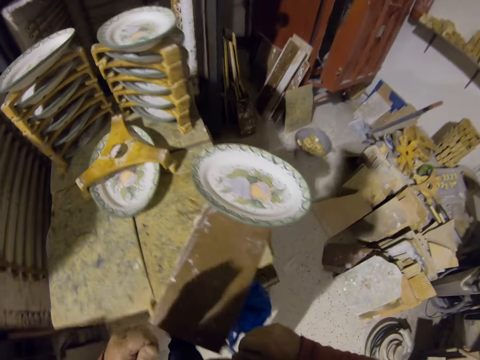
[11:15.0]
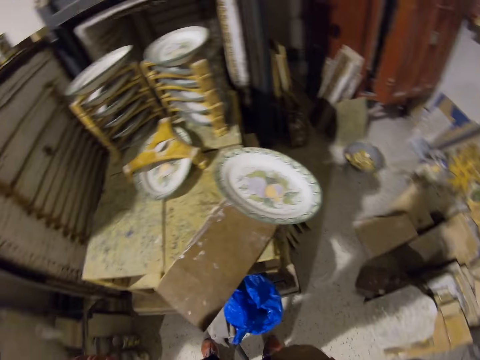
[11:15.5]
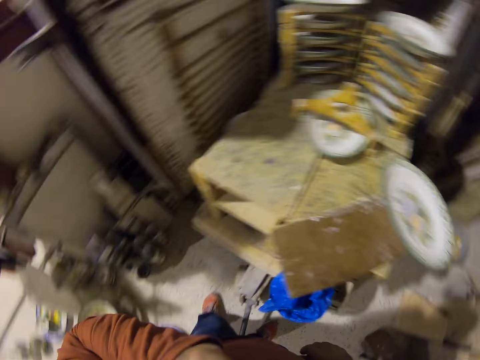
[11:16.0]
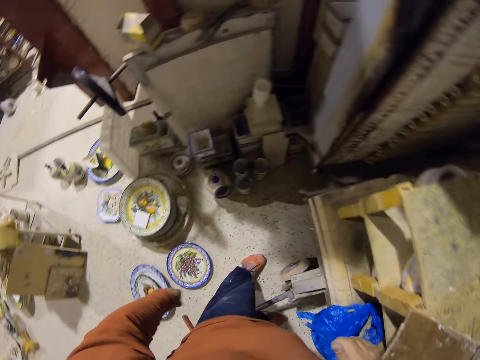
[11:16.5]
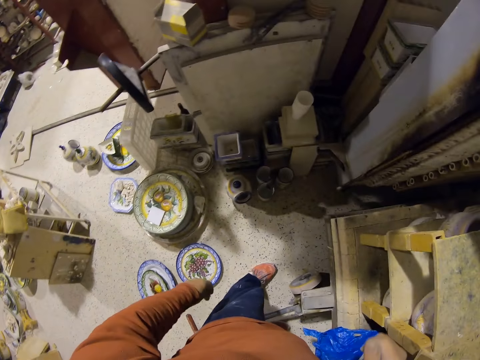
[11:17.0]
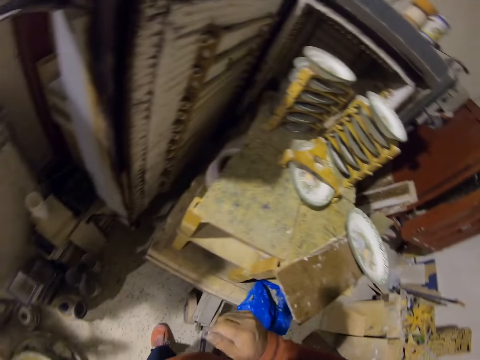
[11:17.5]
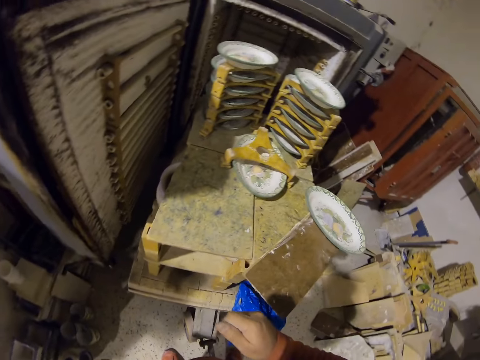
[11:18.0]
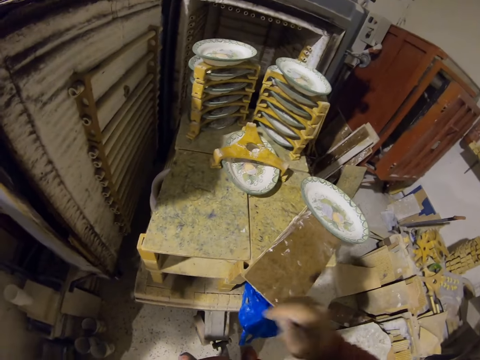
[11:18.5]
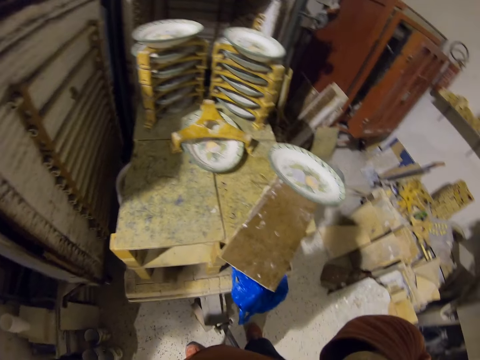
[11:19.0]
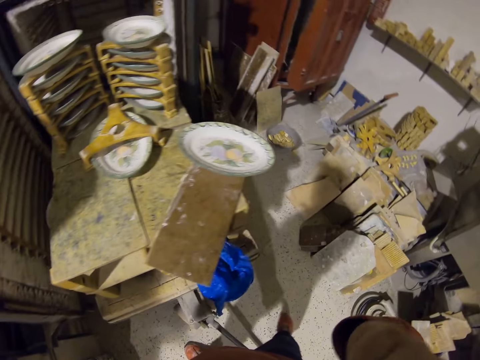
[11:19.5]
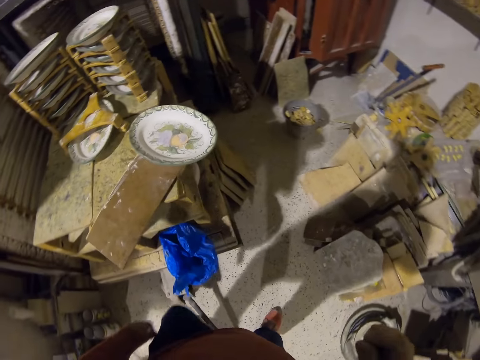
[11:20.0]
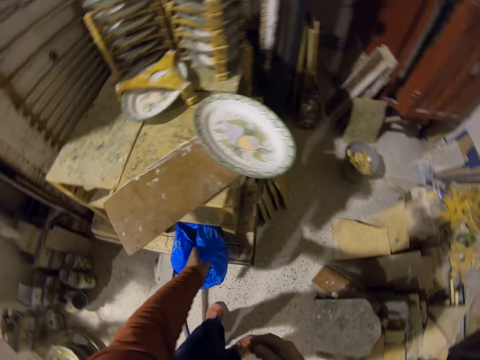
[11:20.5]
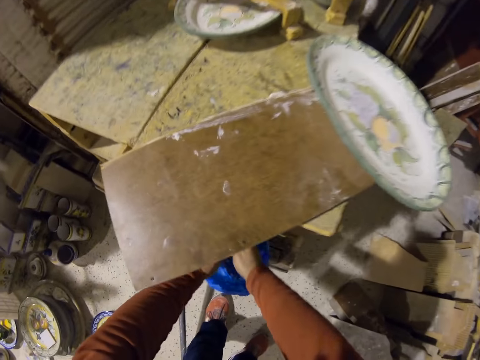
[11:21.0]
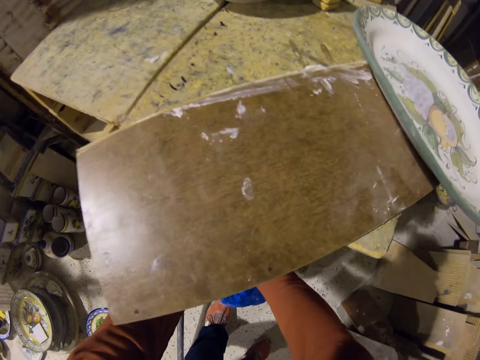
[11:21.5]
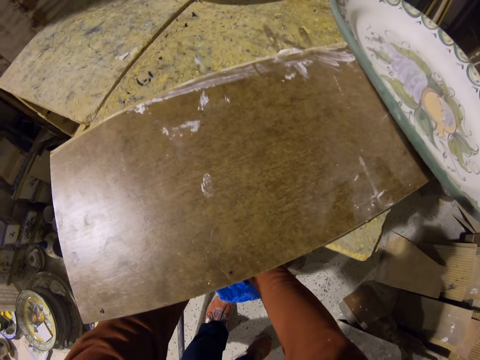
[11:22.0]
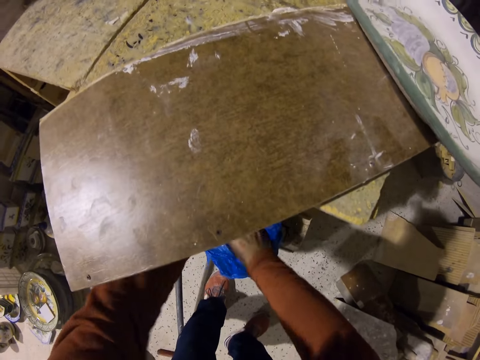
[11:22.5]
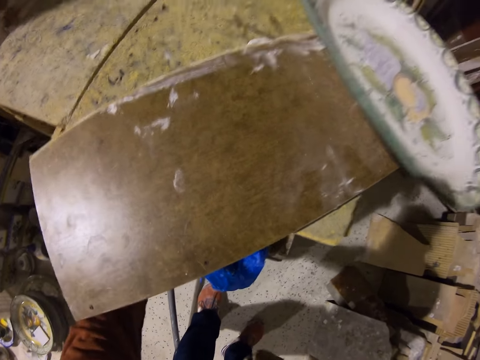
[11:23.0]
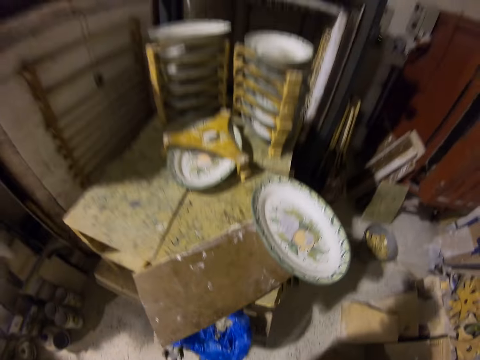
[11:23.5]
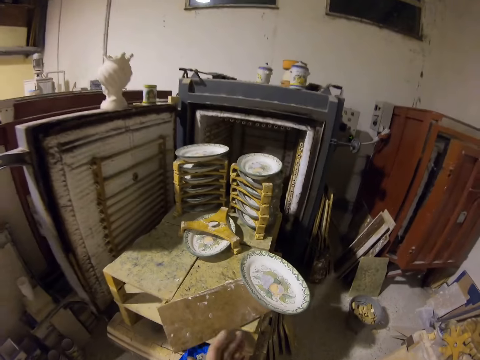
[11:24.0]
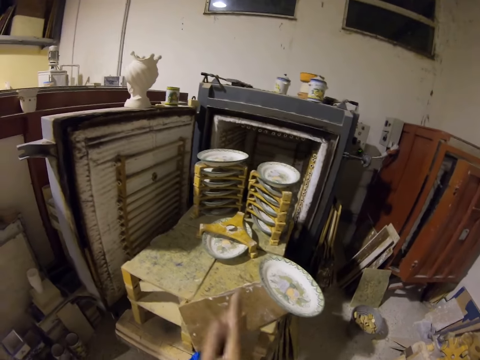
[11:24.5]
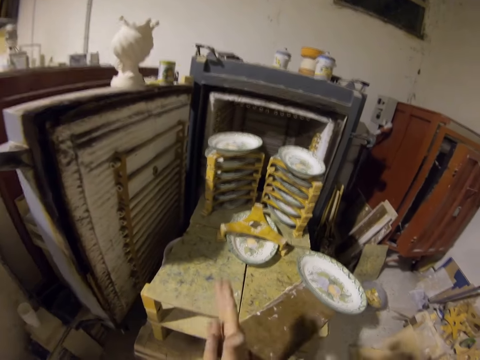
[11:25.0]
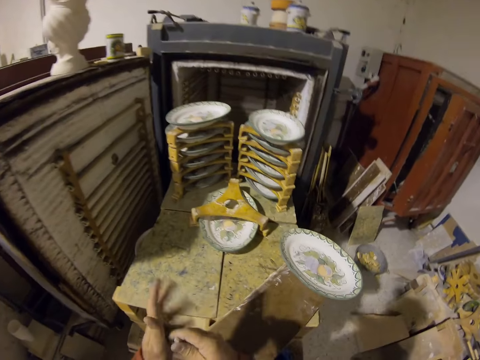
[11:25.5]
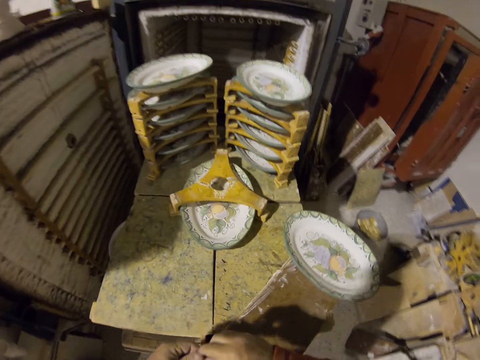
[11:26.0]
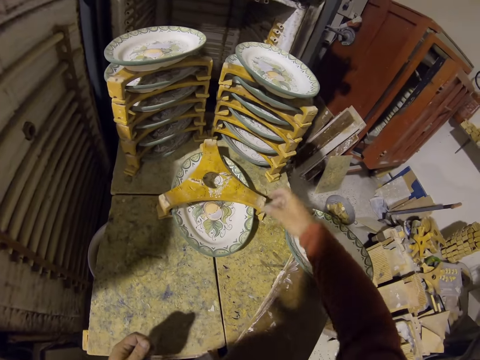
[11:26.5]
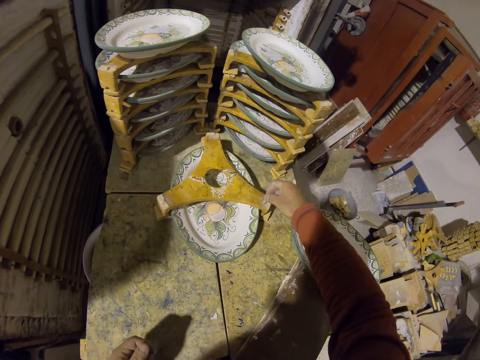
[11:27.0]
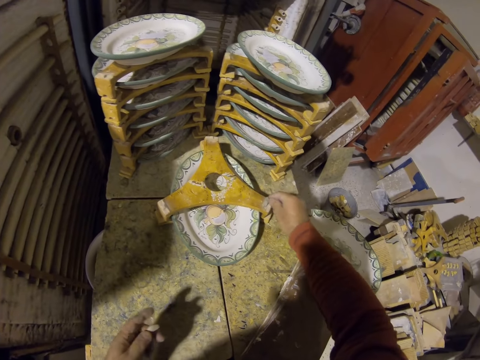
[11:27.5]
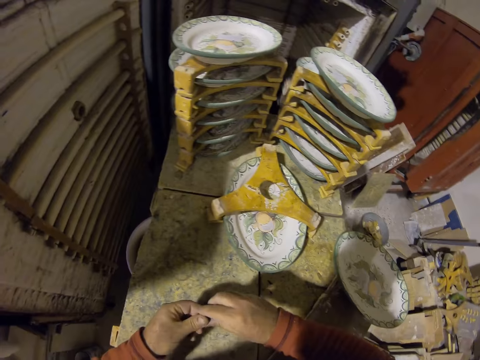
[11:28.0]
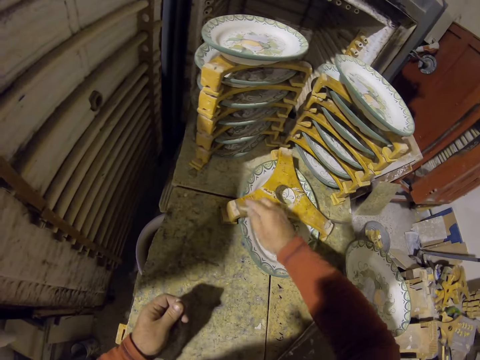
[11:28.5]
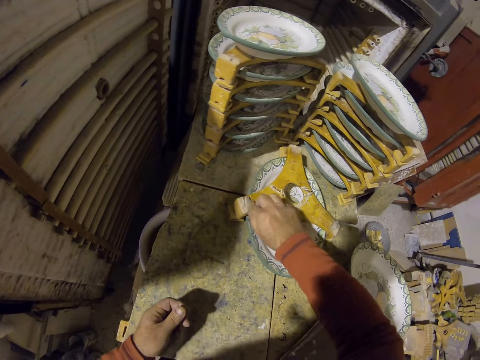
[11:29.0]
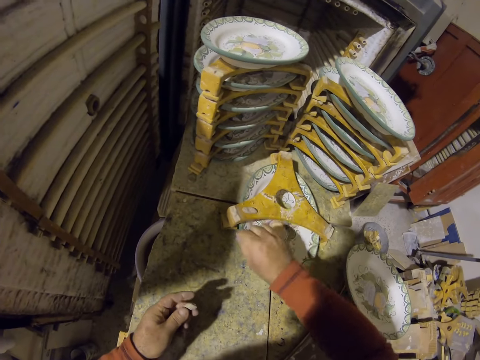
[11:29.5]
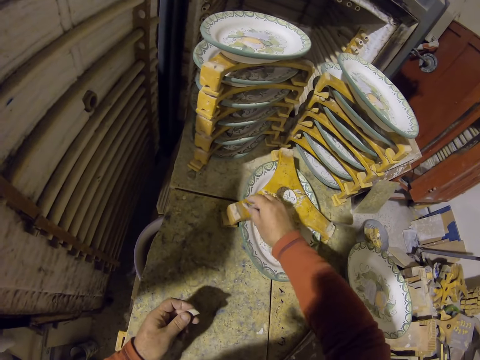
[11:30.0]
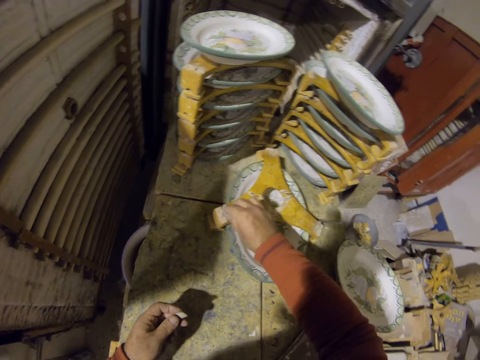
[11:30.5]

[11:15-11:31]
The camera wearer picks up rubber gums or clay. They roll the clay on the hand. They stick the gum on the wood.

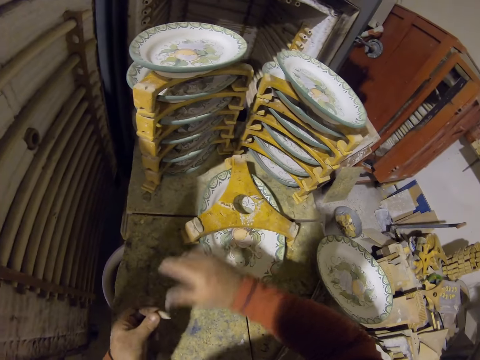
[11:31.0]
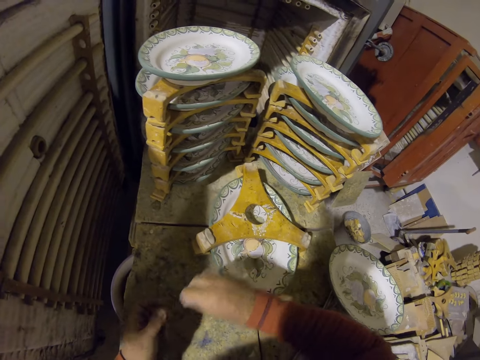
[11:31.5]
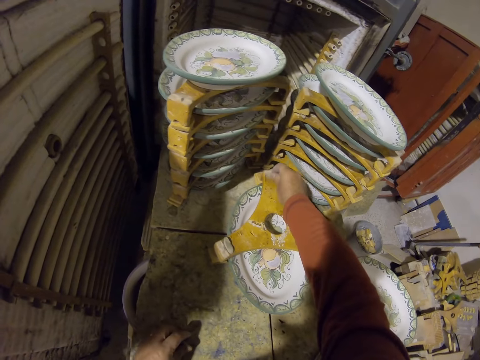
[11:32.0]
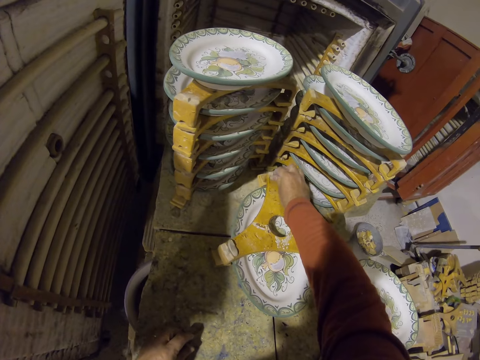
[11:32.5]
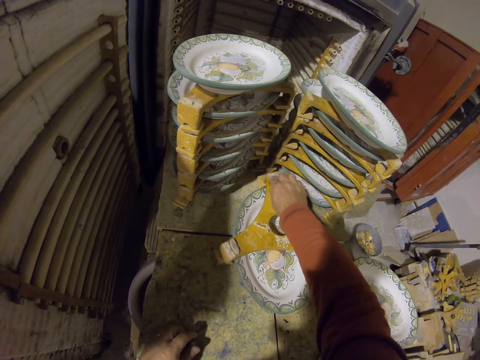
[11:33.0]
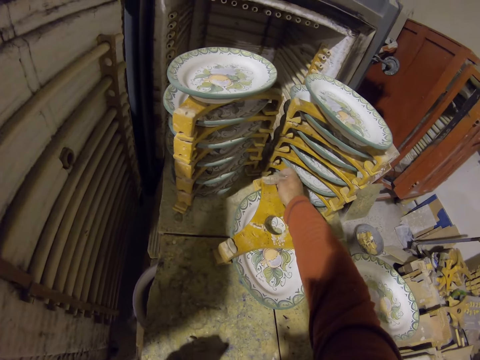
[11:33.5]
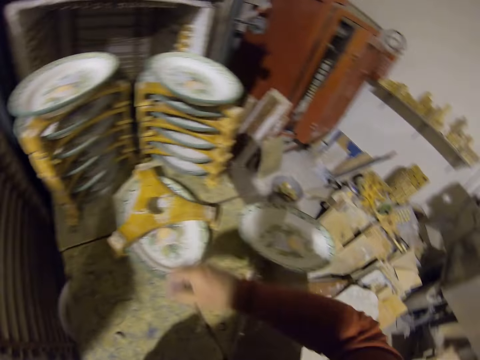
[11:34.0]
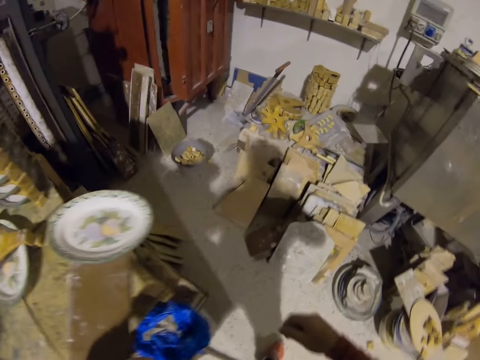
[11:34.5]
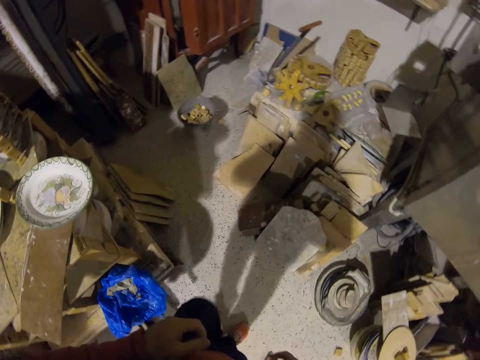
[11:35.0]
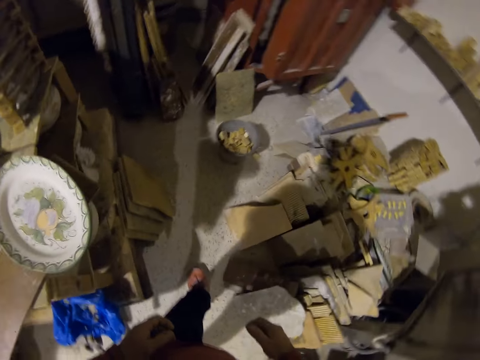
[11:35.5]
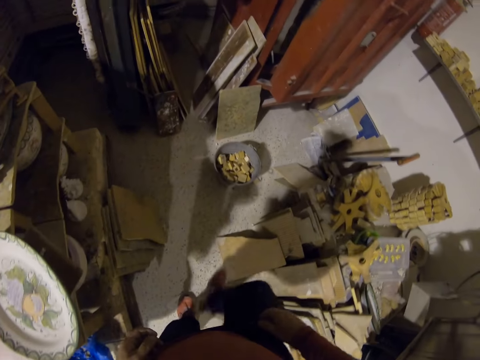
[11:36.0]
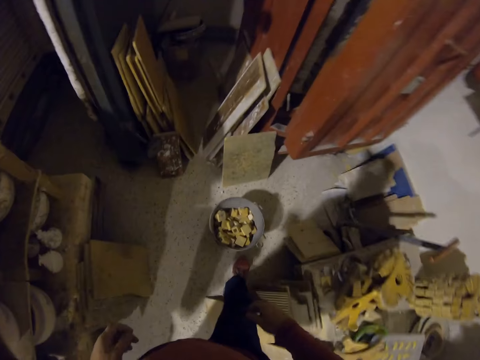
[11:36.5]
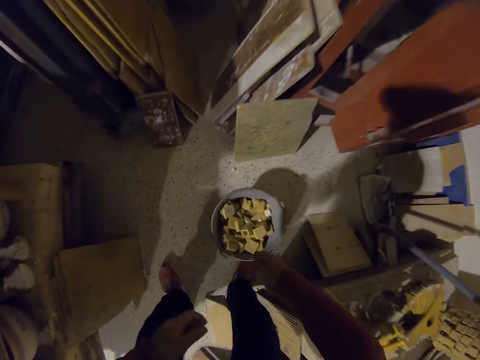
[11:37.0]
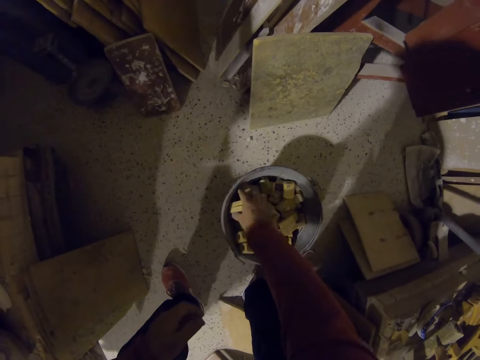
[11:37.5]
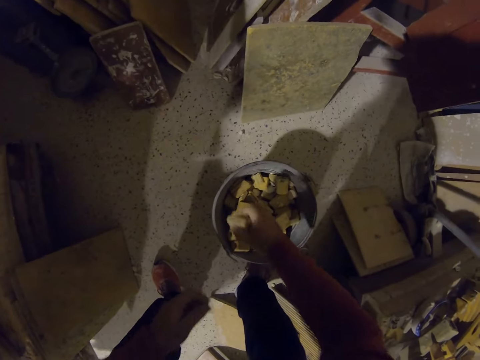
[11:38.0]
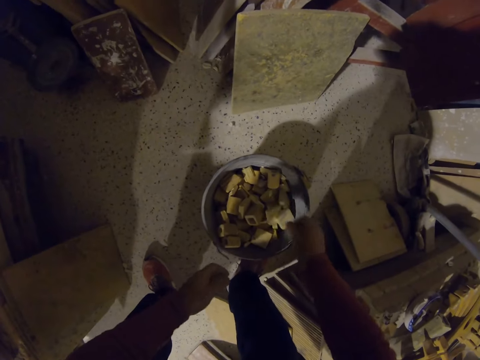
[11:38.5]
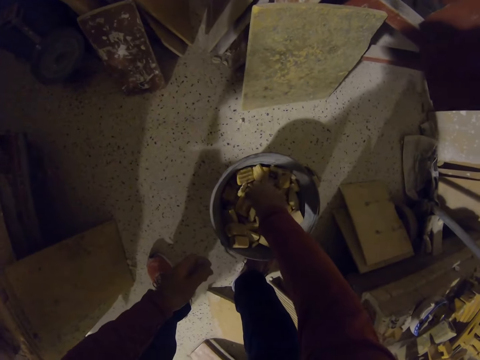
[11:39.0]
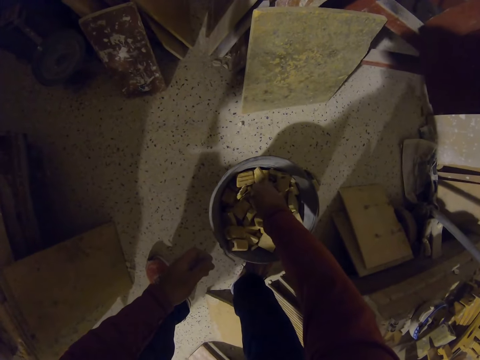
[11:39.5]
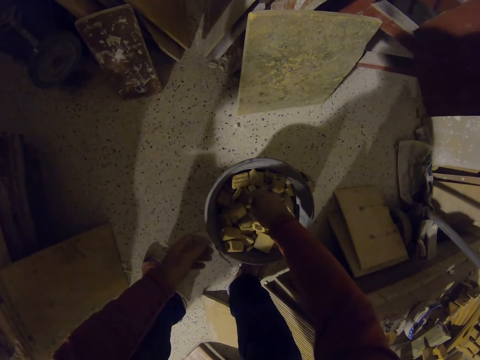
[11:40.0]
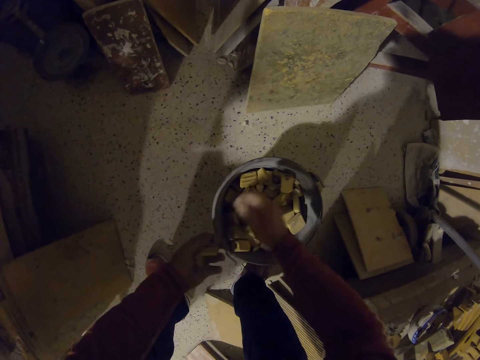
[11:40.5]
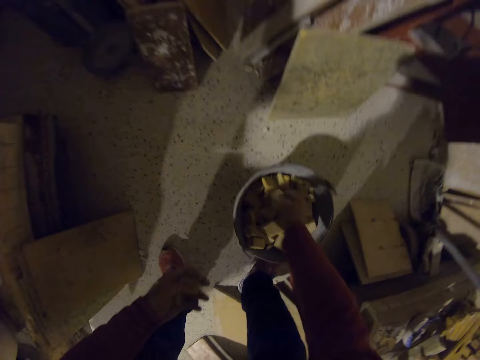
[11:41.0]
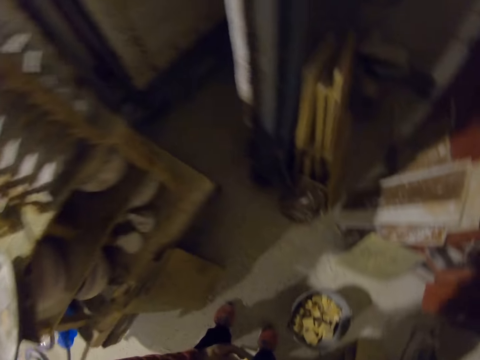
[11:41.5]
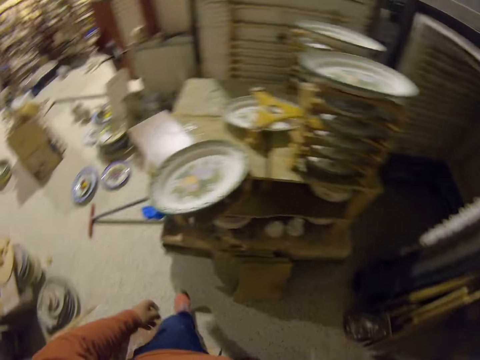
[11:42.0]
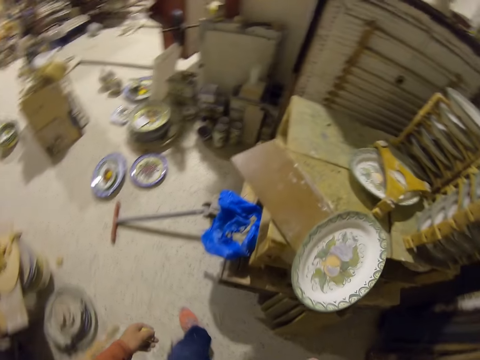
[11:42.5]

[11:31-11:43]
The camera wearer picks up wood pieces.
